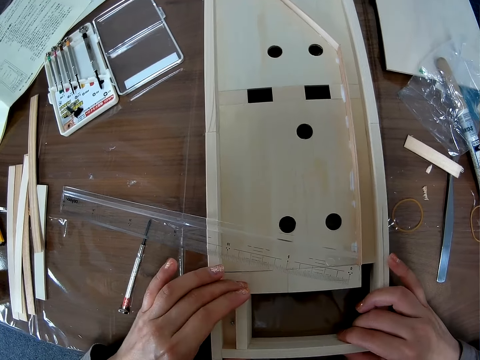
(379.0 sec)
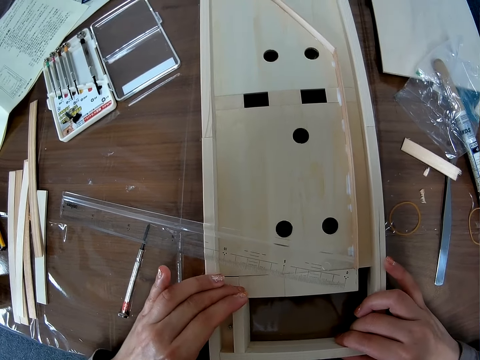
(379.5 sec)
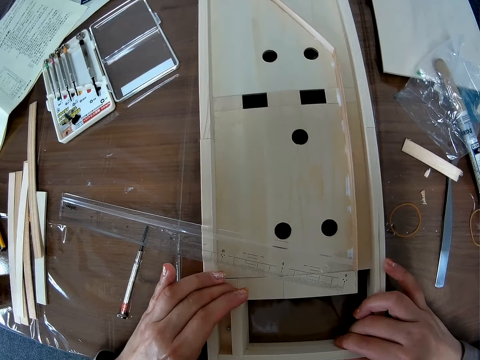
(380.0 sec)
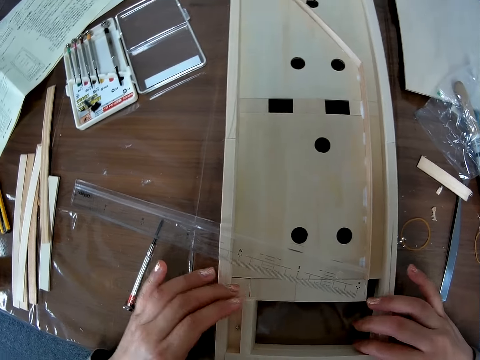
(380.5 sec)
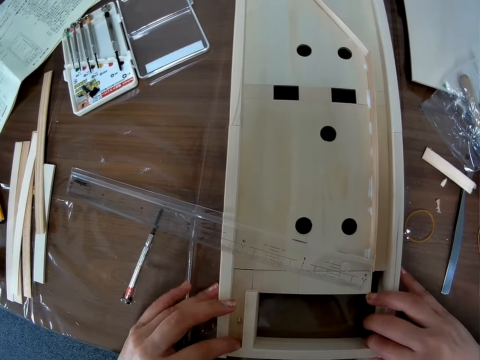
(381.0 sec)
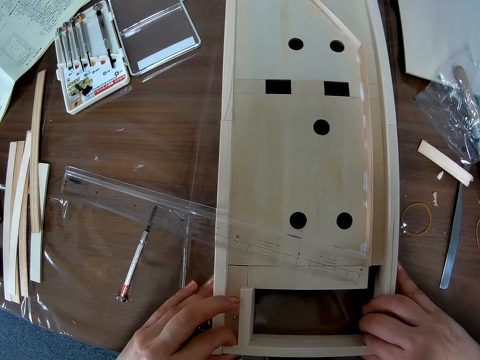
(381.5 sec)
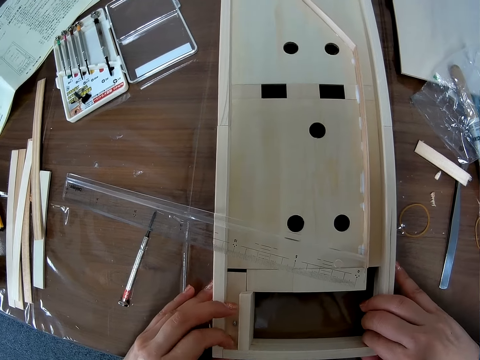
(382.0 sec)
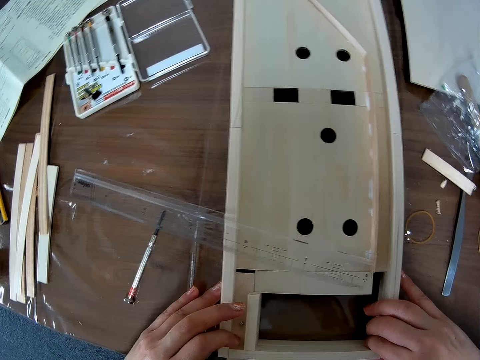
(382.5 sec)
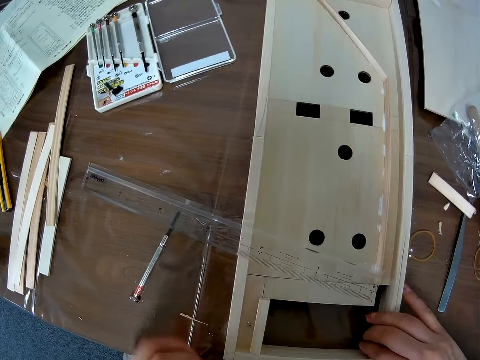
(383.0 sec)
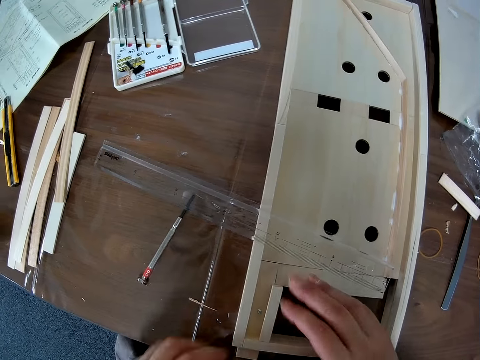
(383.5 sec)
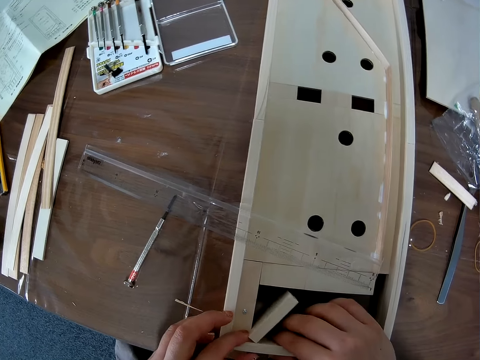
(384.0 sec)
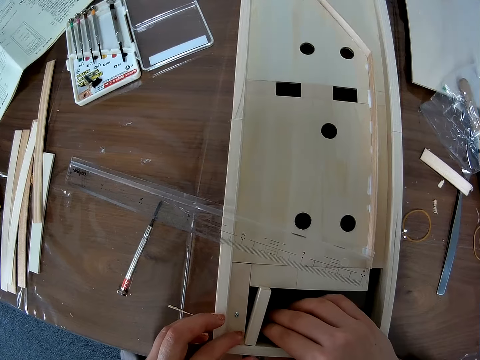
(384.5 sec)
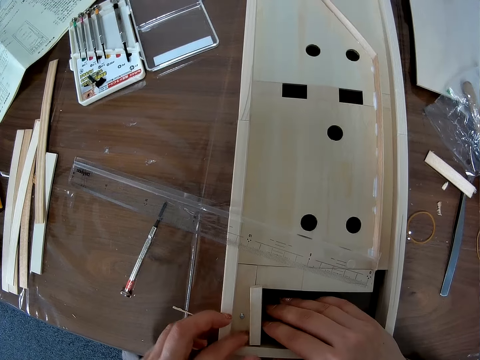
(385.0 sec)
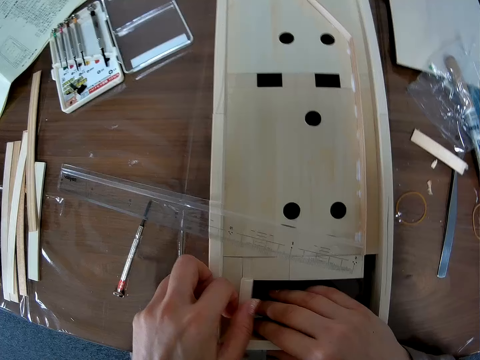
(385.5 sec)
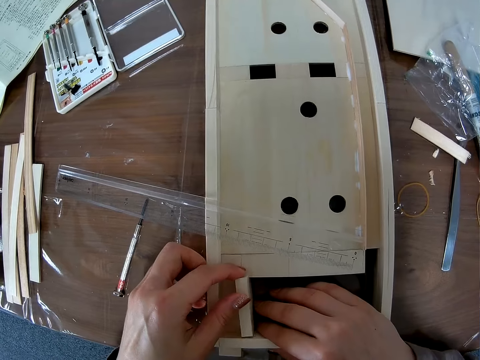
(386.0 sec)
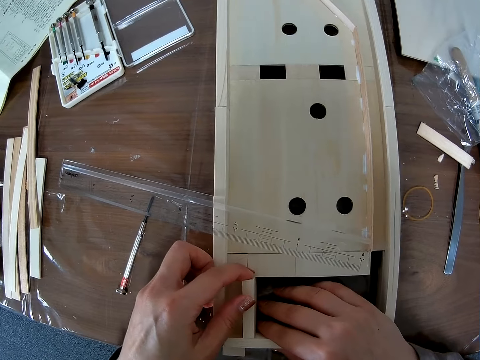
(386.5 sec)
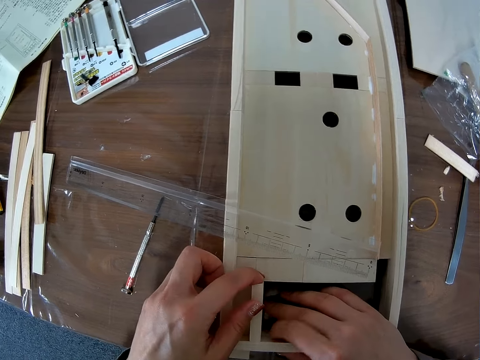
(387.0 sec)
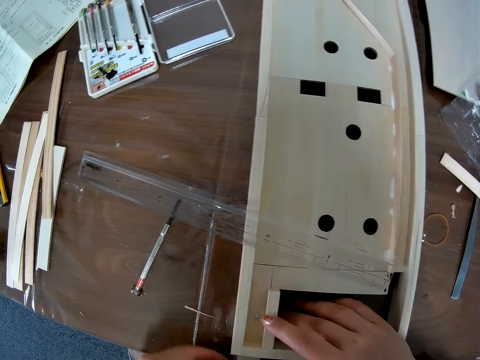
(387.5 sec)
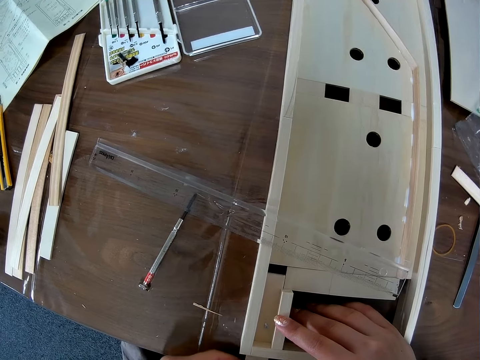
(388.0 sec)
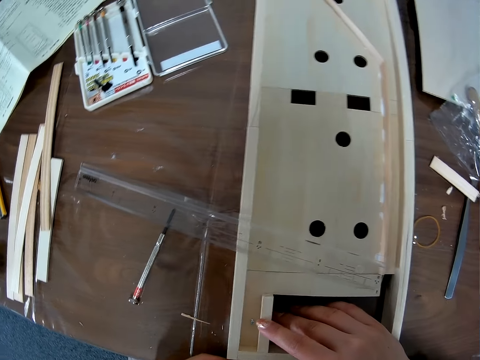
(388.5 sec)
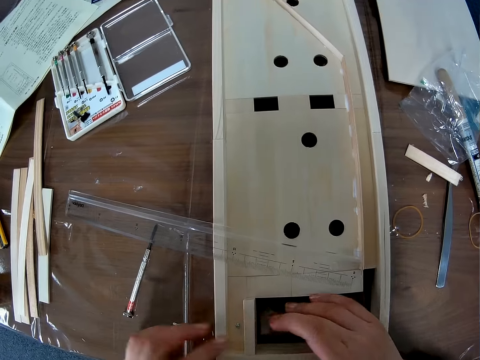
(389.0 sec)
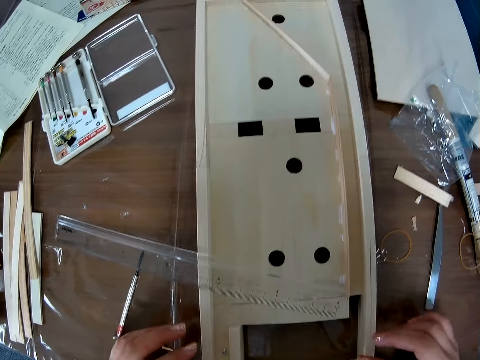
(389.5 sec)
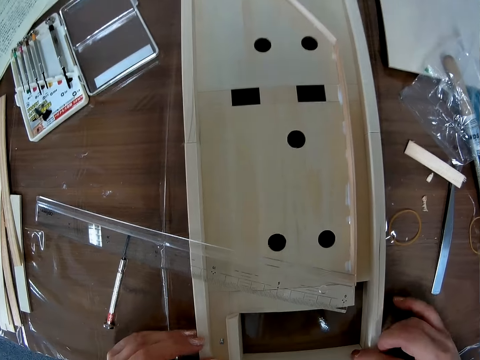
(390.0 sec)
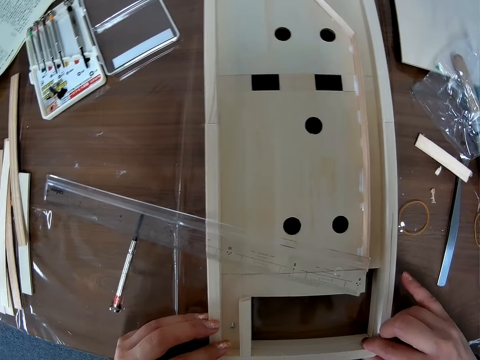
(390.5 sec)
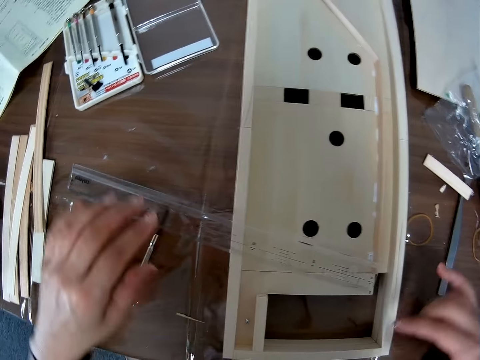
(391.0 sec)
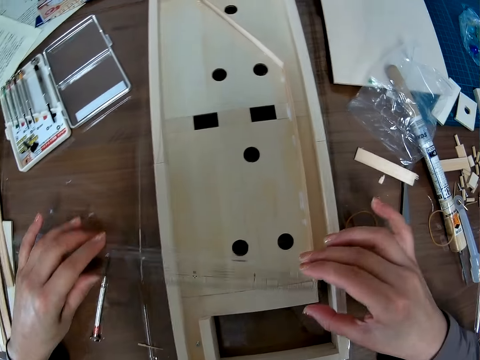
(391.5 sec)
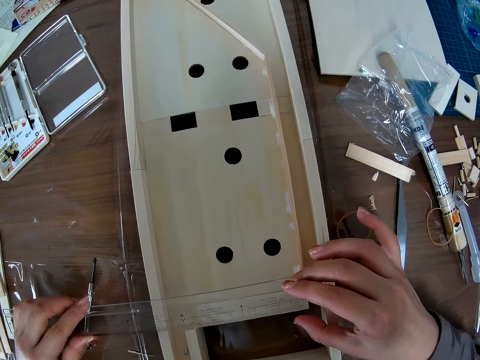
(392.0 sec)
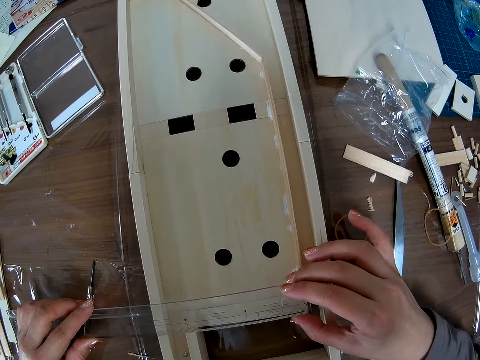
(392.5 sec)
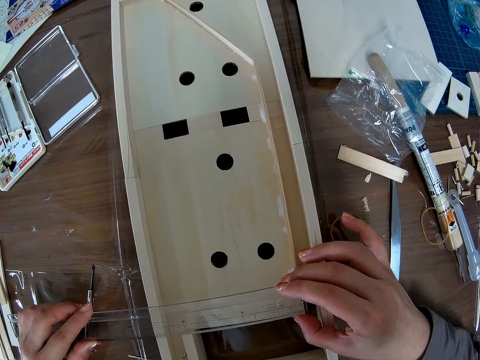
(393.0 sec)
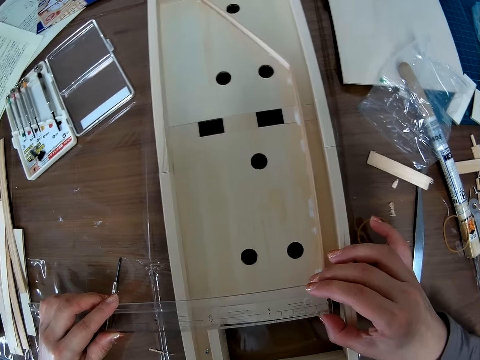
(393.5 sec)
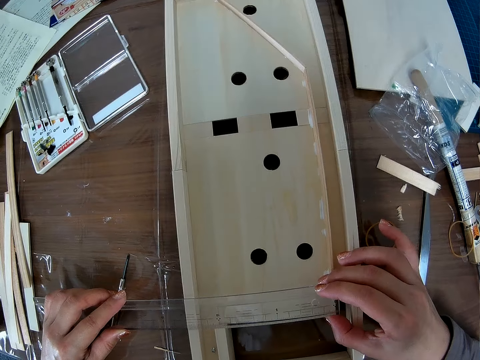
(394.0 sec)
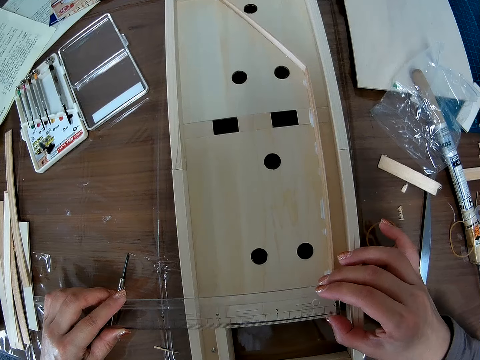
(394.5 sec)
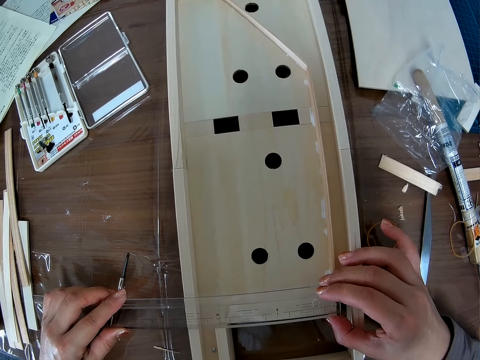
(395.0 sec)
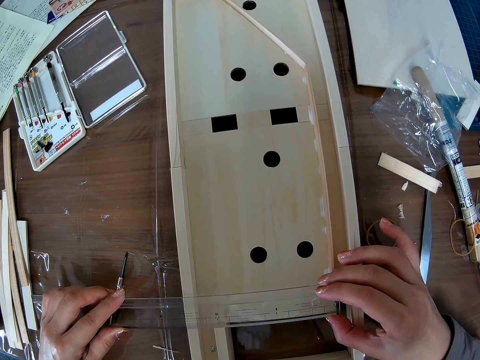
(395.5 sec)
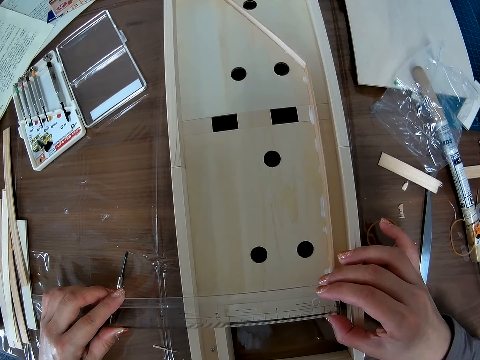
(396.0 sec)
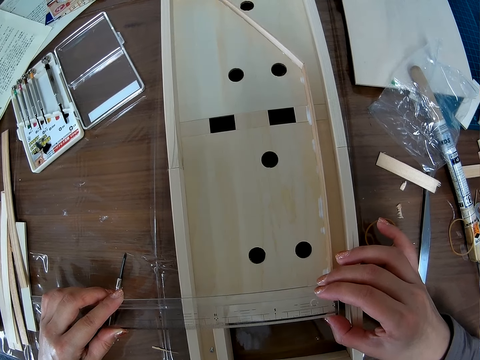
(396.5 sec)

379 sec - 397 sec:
The camera wearer picks up a ruler. They adjust the scale ruler on the wooden craft. They measure onto the woodcraft board.

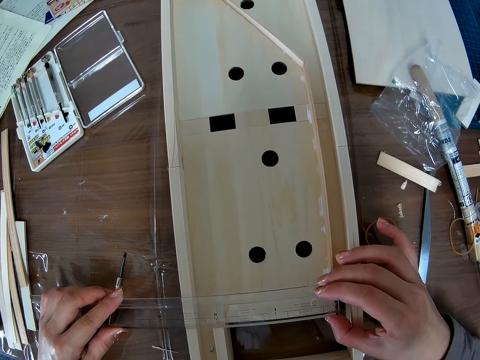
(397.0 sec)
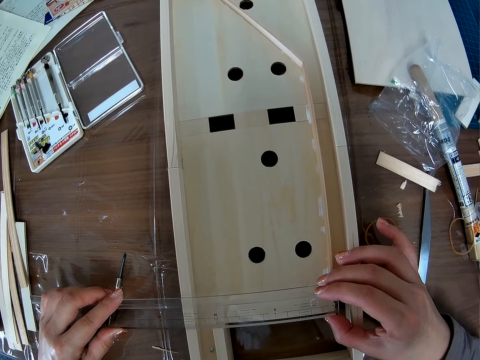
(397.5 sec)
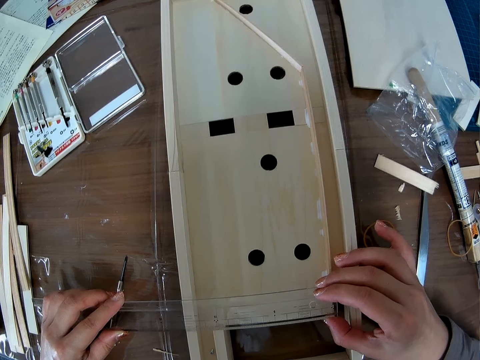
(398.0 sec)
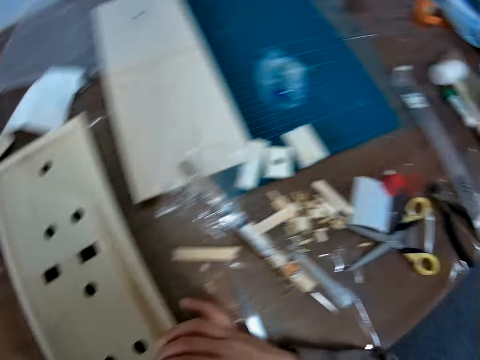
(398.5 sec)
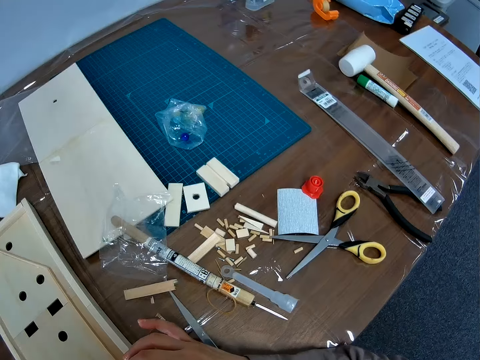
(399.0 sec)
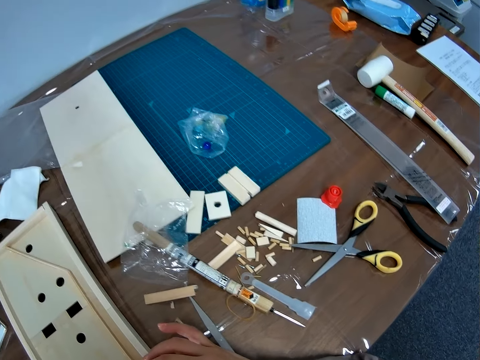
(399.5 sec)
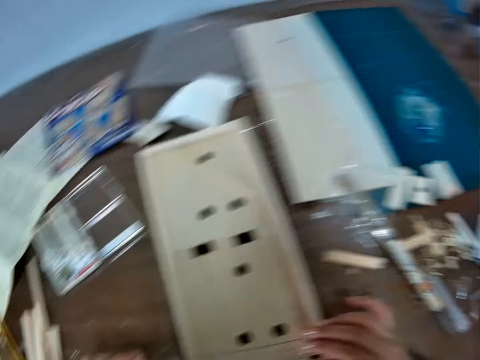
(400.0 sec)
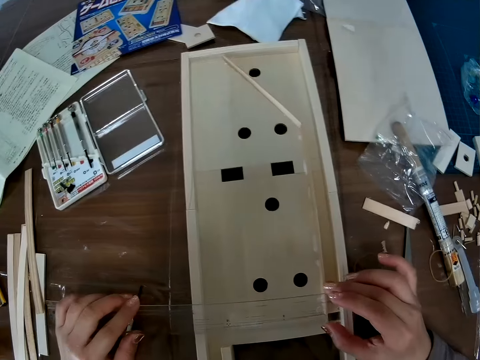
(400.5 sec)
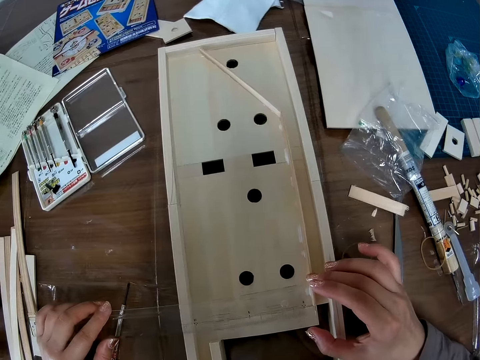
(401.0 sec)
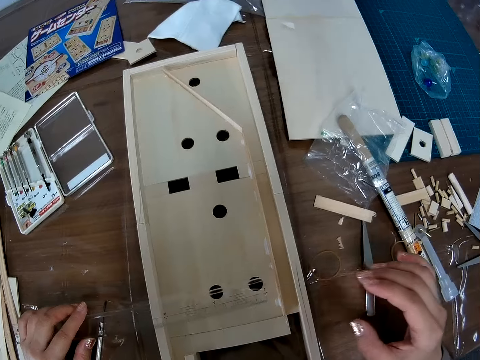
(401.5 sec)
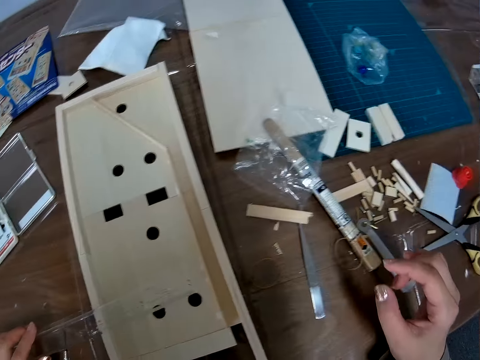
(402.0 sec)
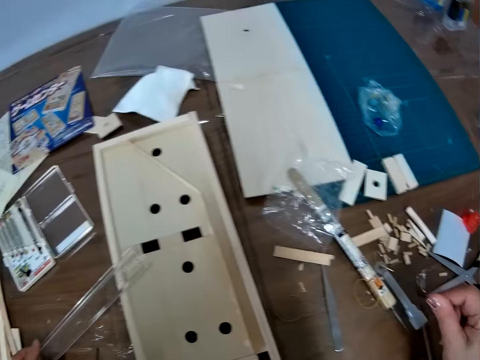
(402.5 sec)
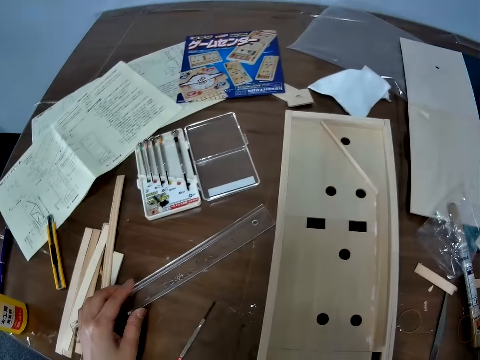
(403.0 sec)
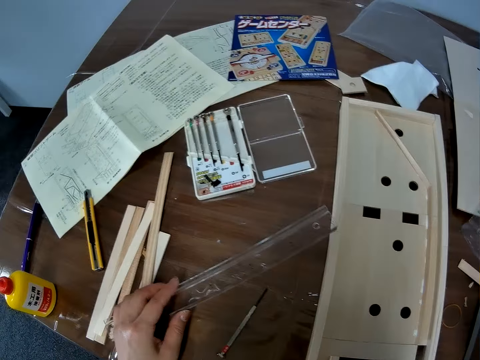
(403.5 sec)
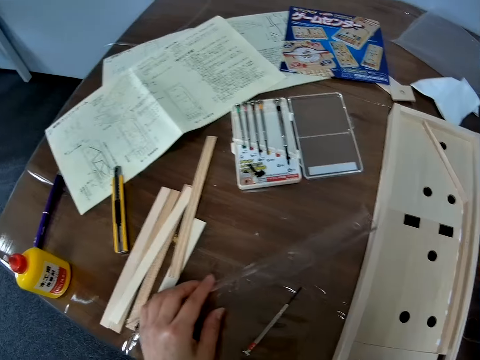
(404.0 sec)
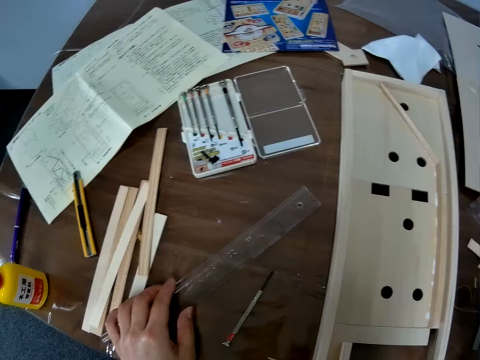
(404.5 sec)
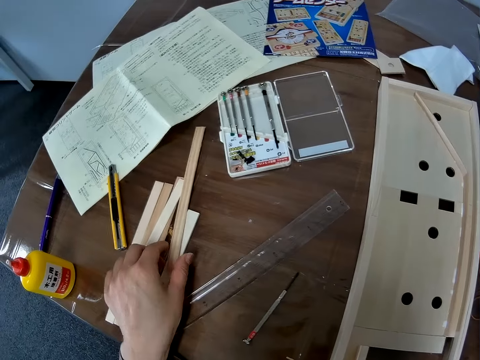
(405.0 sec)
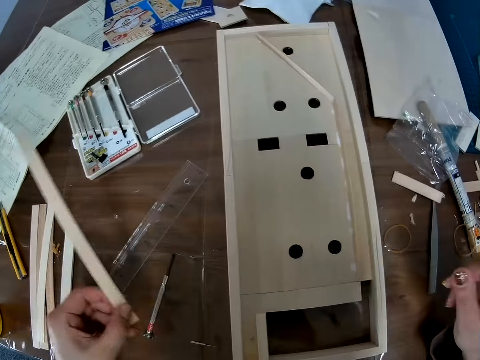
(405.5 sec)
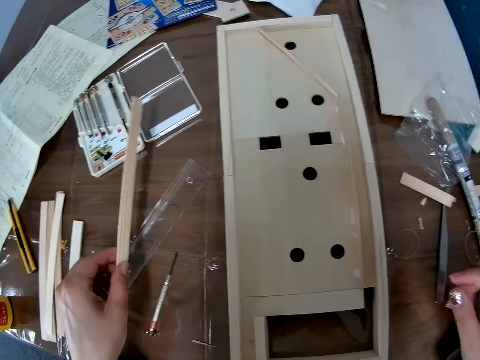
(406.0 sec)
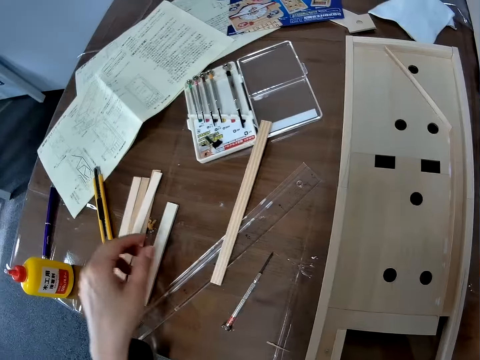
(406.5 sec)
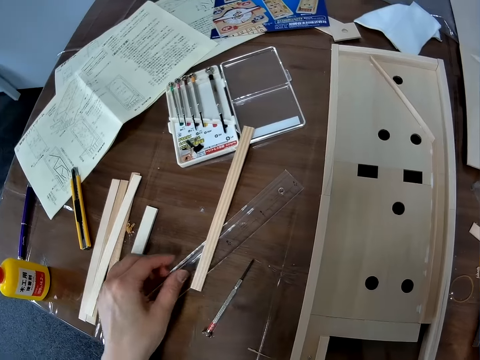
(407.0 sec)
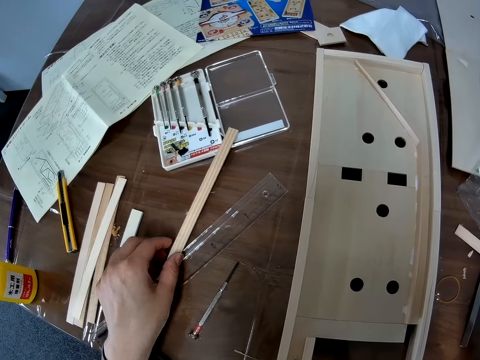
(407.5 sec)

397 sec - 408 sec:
The camera wearer looks around the table. They lift a ruler. They drop the scale ruler on the table. They pick up a piece of wood on the table. They drop back the piece of wood on the scale ruler.
